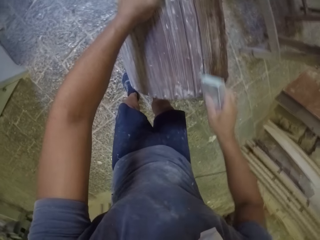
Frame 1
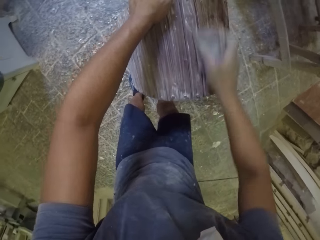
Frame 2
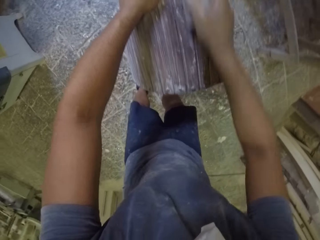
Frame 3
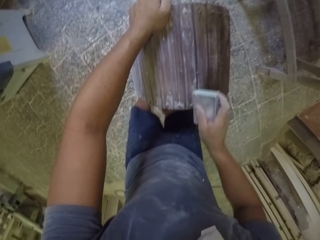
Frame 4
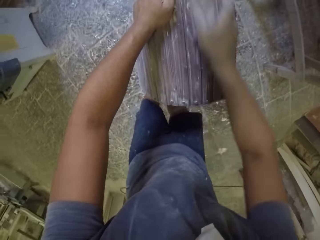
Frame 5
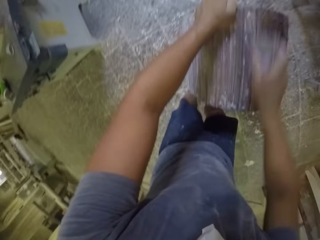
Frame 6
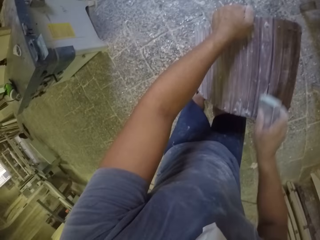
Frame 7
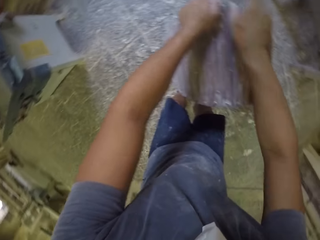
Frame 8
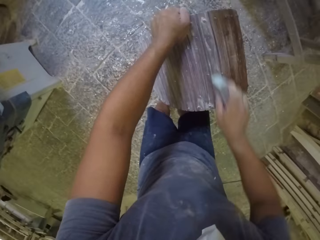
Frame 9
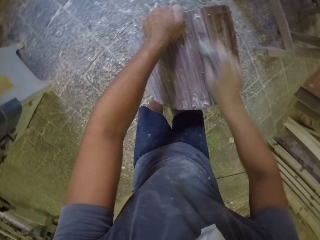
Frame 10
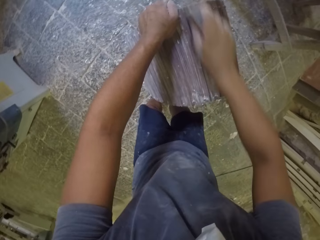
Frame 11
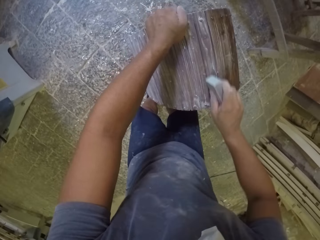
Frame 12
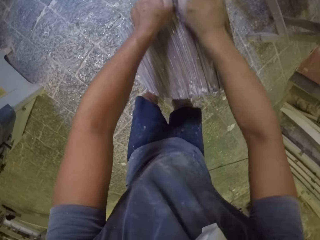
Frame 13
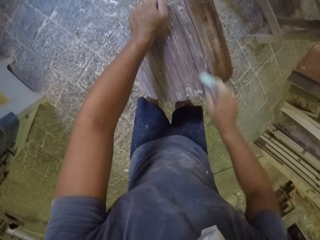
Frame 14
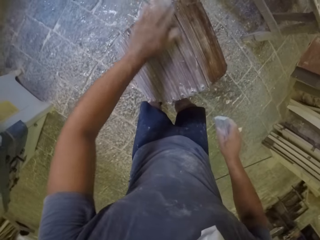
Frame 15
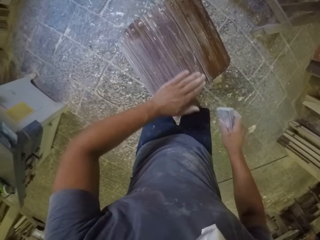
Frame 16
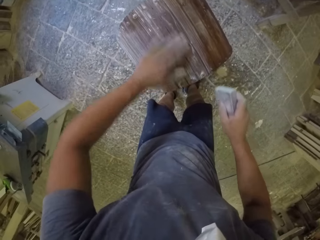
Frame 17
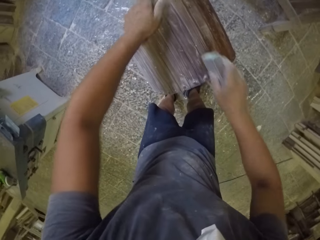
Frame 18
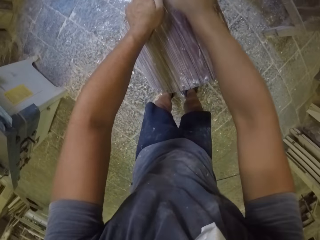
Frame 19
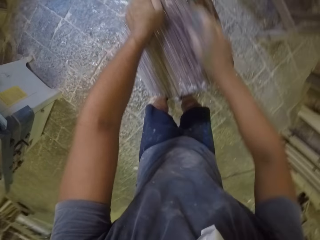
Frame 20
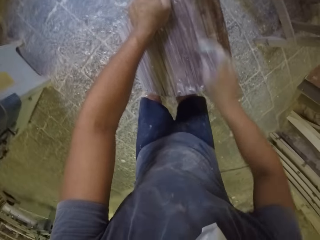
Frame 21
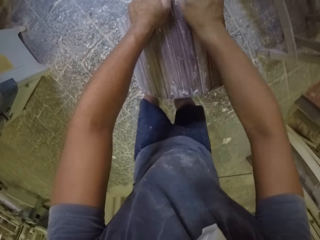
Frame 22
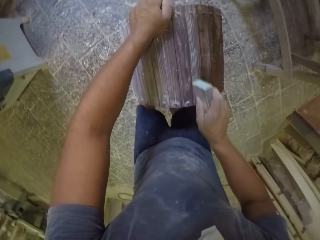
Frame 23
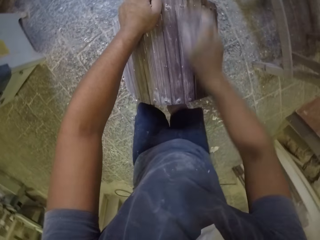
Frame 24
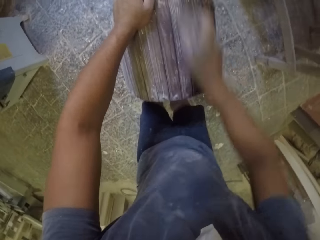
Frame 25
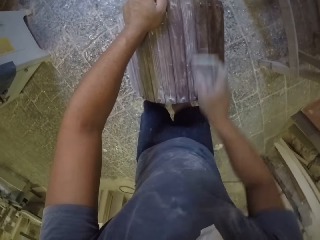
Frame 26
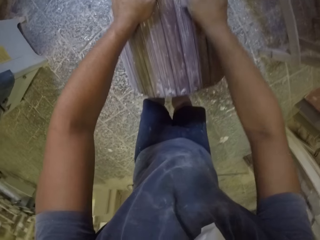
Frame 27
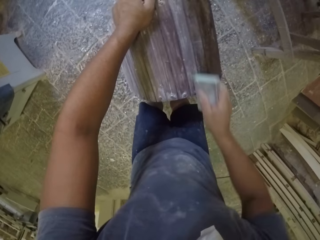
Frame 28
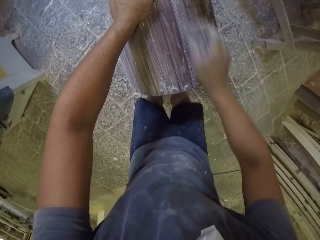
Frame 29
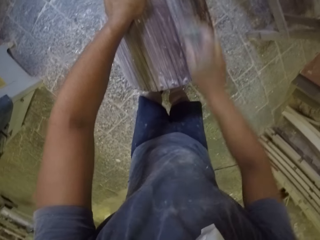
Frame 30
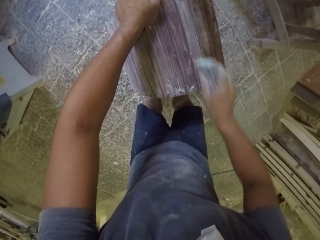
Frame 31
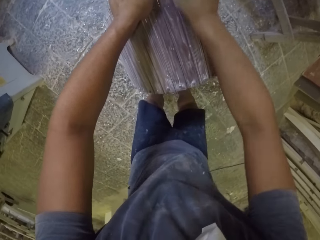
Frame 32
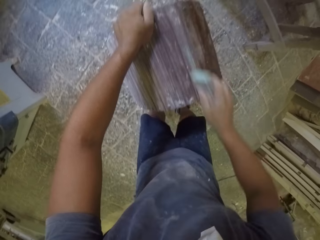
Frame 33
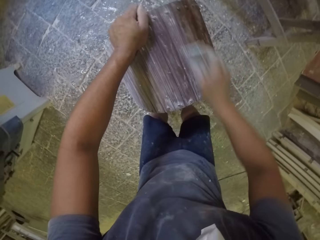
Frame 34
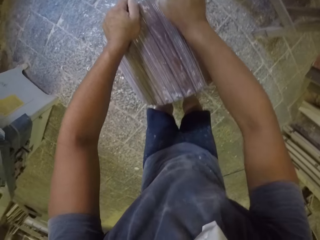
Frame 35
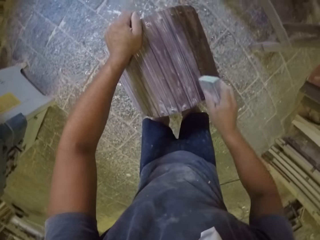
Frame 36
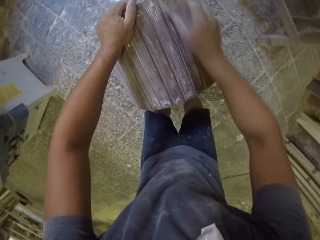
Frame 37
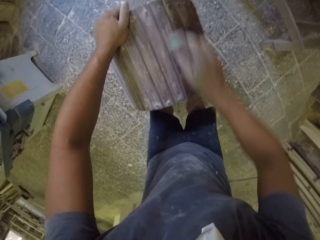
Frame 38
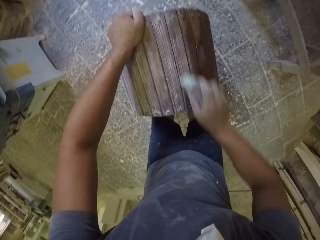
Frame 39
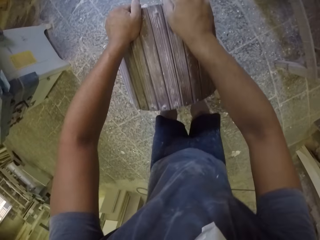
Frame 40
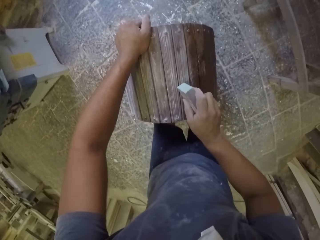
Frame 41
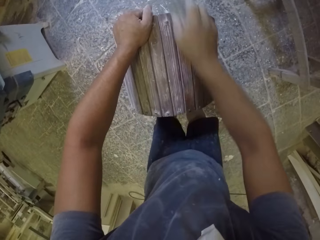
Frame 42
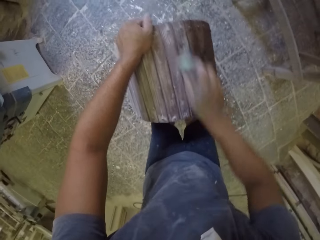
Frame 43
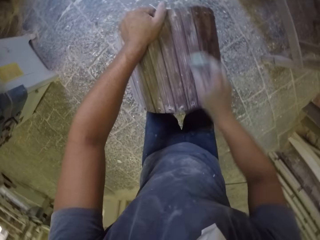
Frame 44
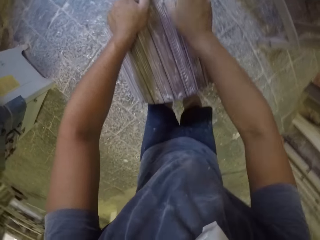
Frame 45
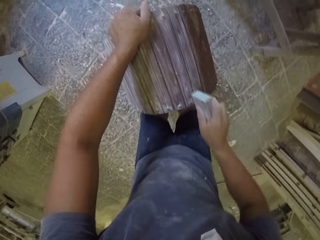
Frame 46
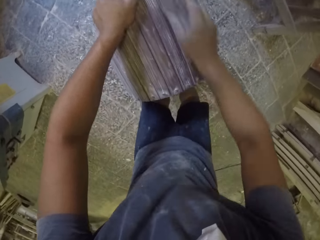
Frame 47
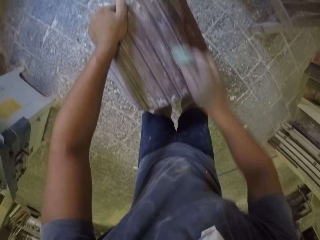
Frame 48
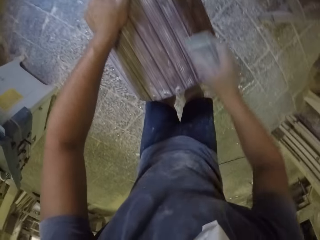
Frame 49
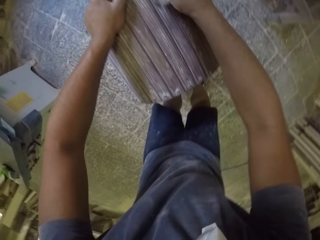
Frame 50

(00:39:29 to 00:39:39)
The camera wearer wipes a wooden stand with the left hand. They smoothen the wooden stand with a sandpaper.

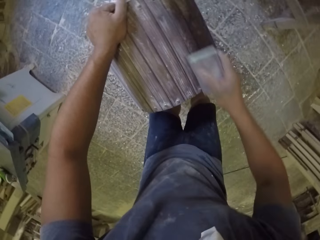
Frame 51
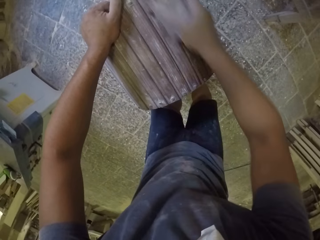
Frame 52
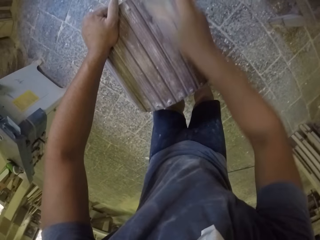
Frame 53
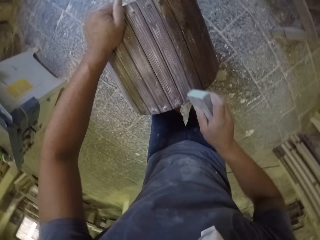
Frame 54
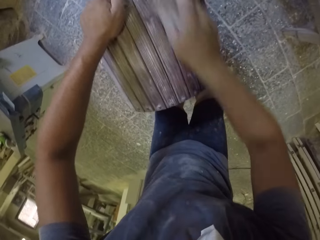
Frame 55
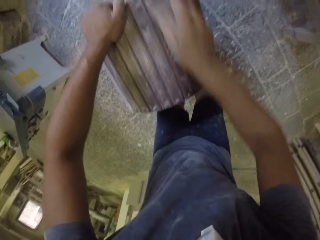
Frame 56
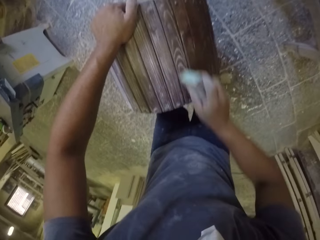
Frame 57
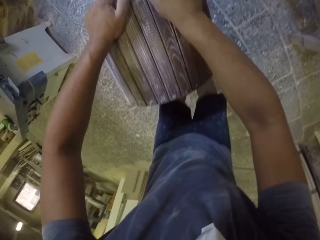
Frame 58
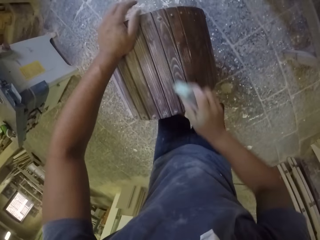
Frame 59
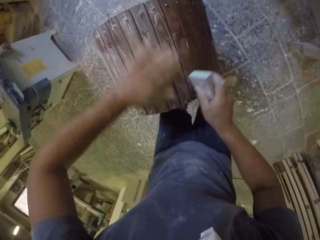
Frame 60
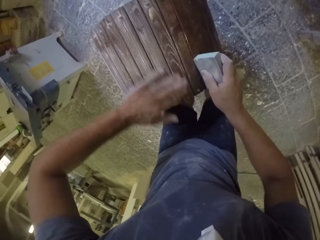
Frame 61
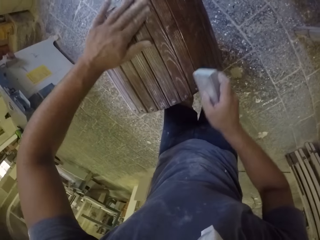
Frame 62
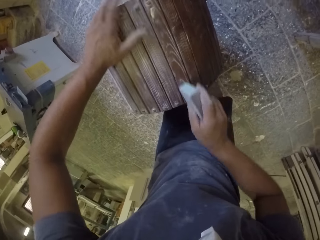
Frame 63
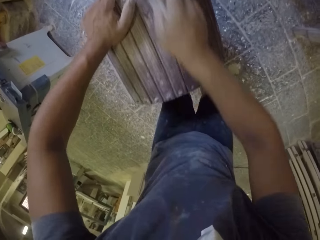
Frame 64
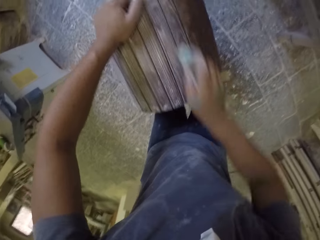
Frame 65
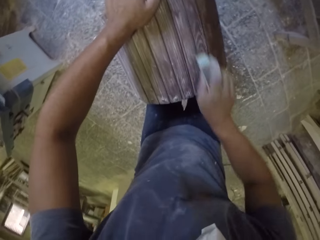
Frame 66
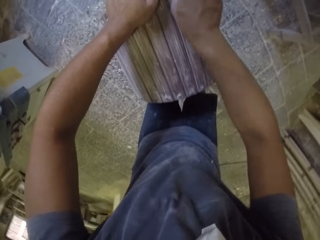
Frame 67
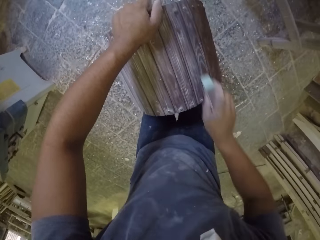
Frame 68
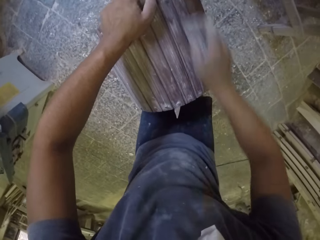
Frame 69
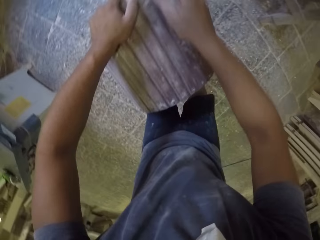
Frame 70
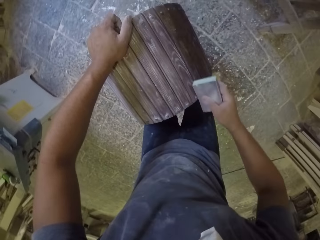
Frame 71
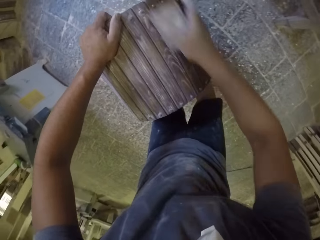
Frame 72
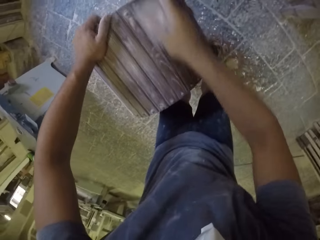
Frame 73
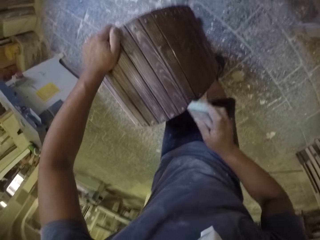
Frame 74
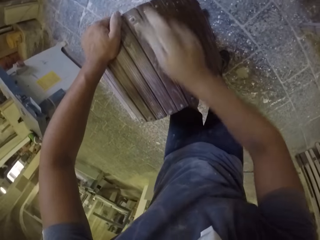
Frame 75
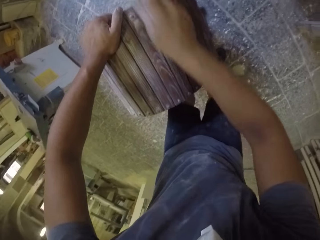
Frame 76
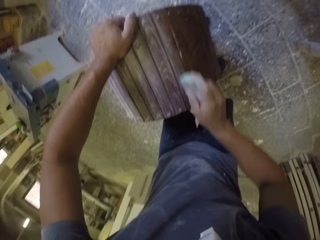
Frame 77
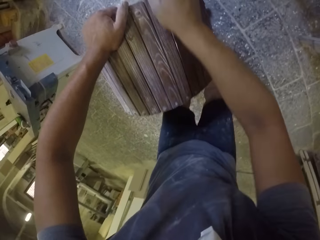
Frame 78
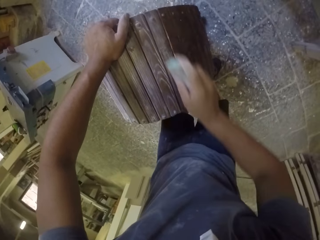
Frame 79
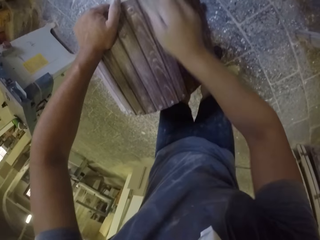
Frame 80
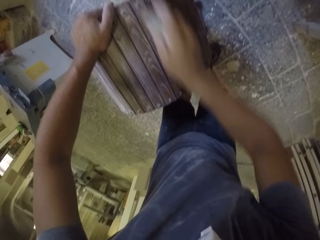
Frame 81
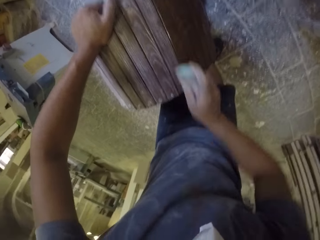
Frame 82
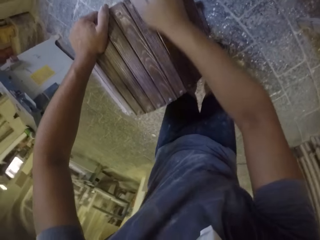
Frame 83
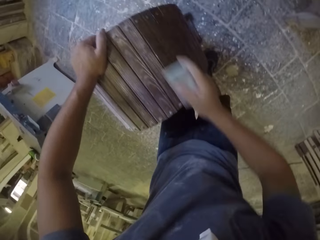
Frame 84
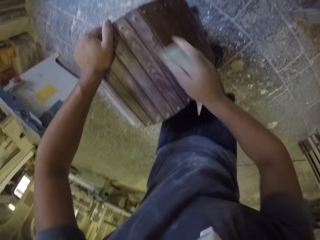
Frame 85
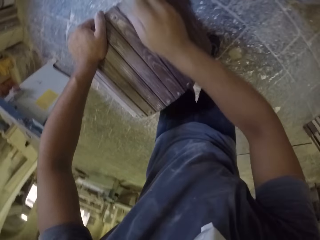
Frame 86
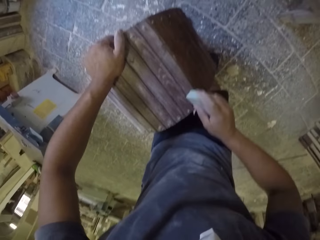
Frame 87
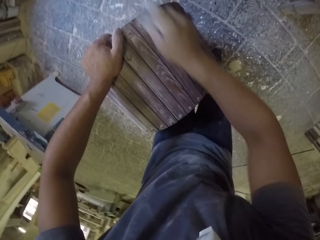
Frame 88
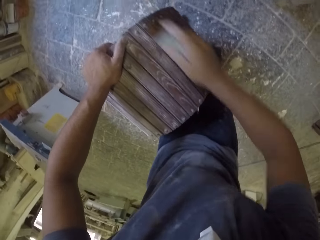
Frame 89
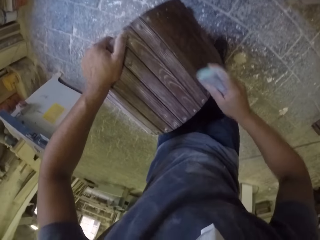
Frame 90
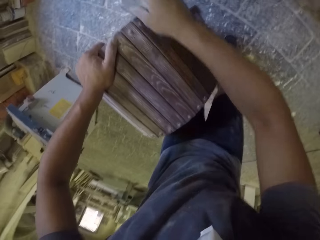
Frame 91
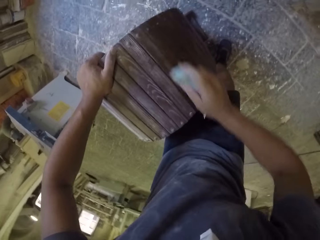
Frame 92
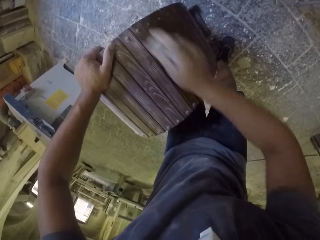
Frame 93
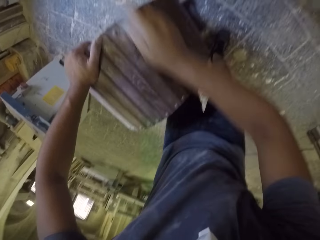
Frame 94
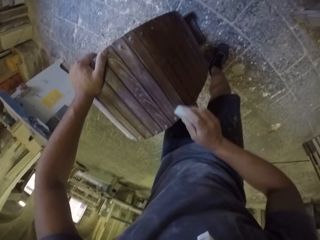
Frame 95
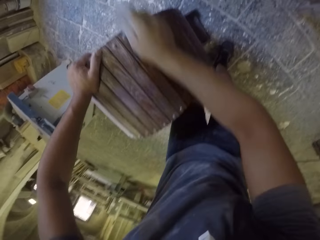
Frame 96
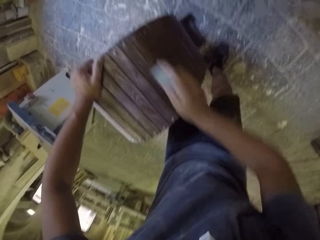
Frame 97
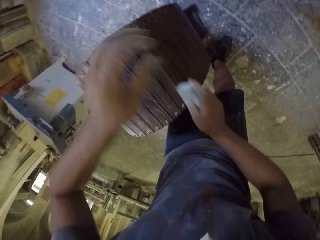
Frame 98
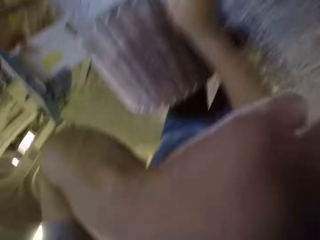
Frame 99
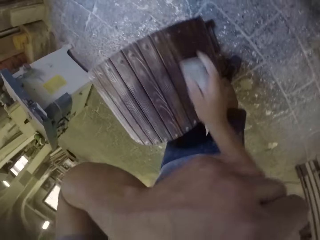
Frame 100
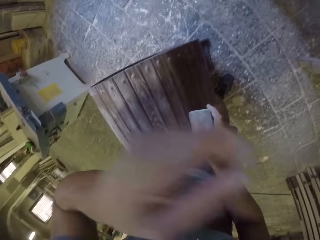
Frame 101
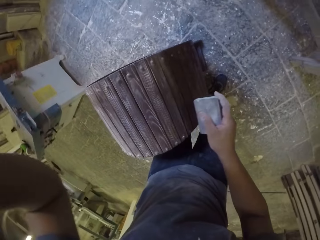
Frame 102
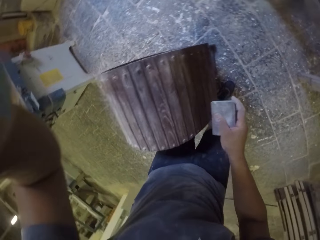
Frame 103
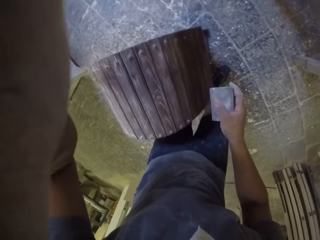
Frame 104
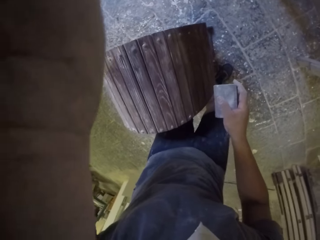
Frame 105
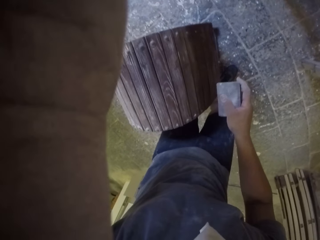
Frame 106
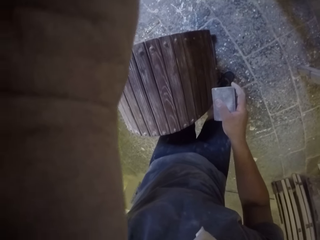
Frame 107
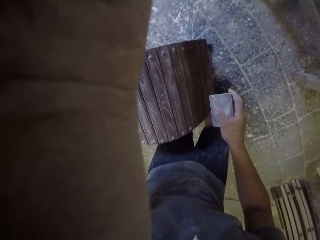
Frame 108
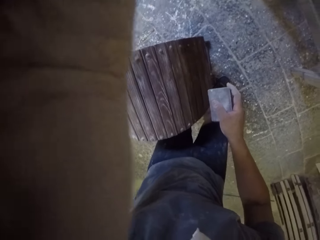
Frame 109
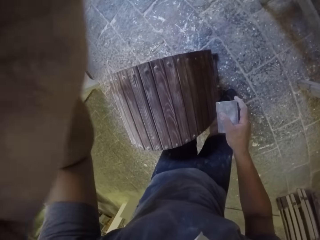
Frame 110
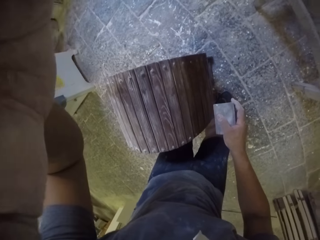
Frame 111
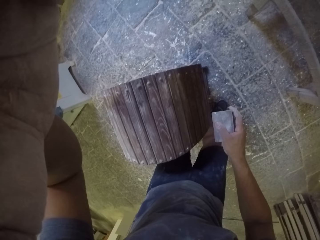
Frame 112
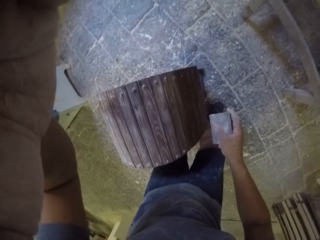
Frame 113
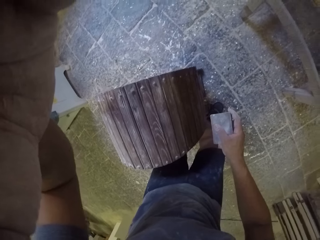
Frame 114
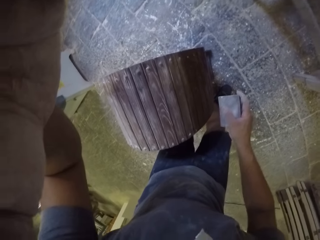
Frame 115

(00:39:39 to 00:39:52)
The camera wearer wipes a wooden stand with the left hand. They smoothen the wooden stand with a sandpaper. They move the left hand in the room. They hold the camera.
